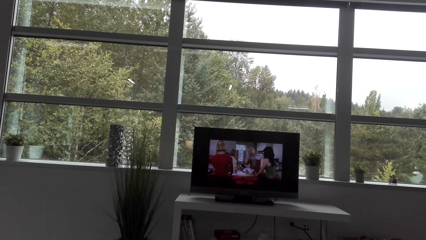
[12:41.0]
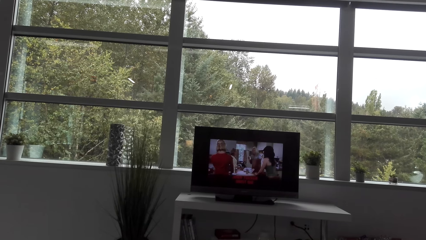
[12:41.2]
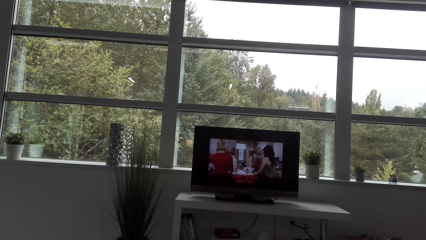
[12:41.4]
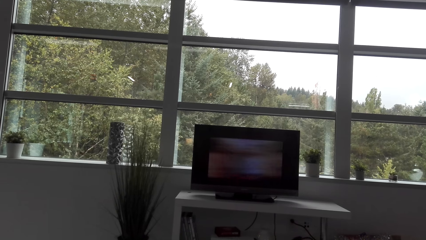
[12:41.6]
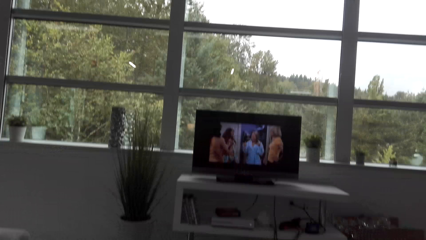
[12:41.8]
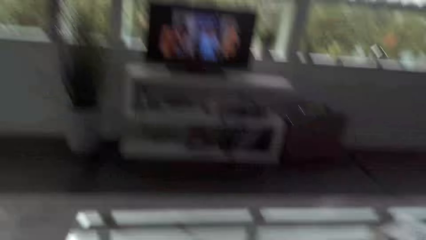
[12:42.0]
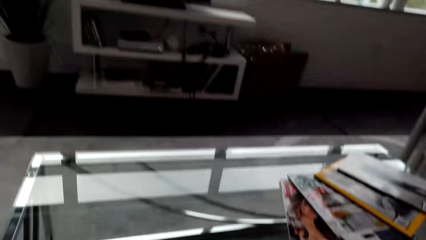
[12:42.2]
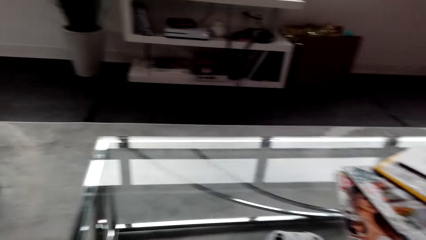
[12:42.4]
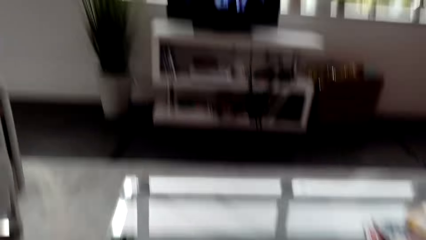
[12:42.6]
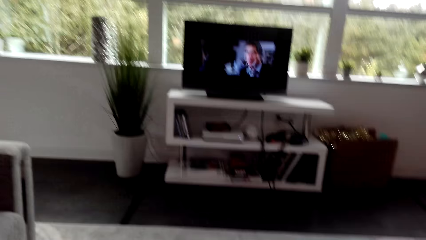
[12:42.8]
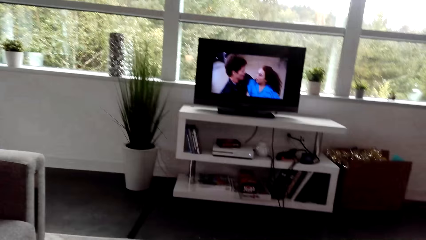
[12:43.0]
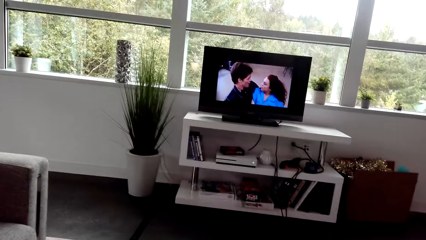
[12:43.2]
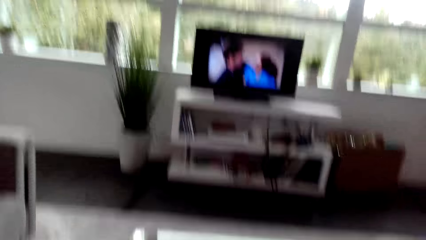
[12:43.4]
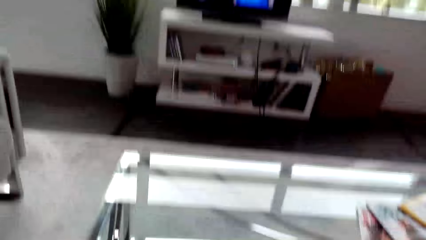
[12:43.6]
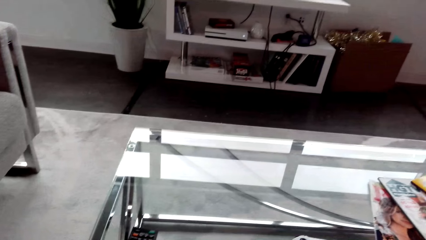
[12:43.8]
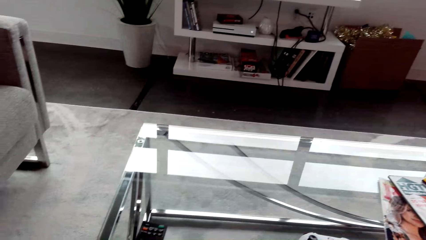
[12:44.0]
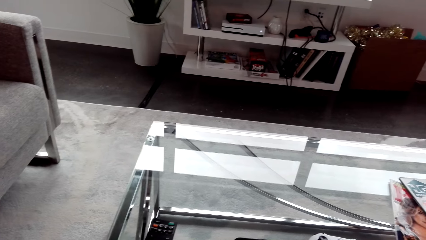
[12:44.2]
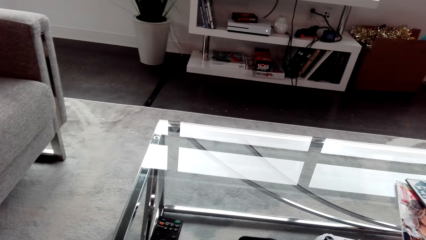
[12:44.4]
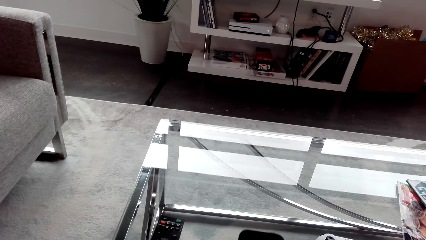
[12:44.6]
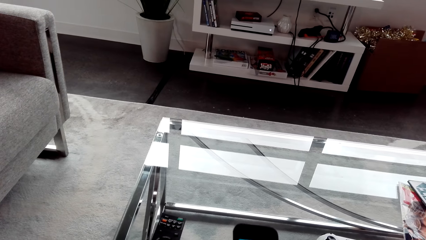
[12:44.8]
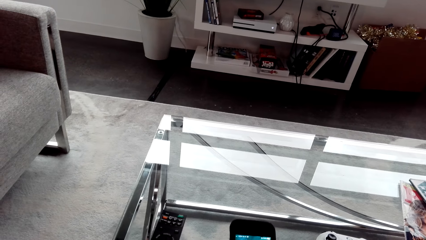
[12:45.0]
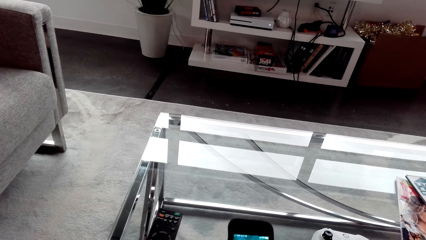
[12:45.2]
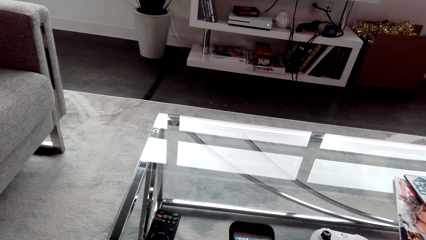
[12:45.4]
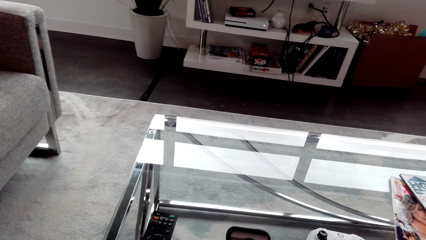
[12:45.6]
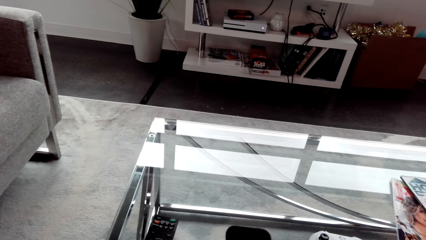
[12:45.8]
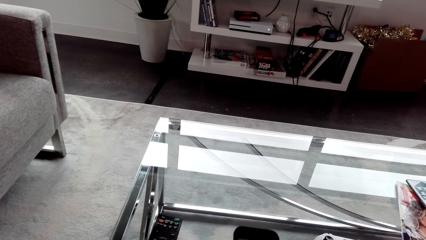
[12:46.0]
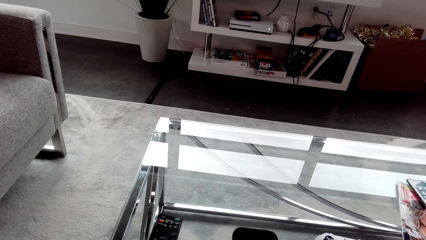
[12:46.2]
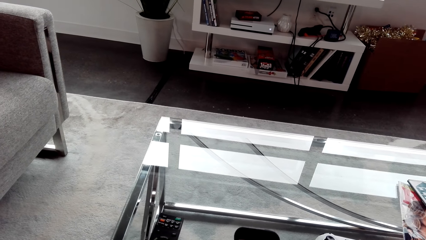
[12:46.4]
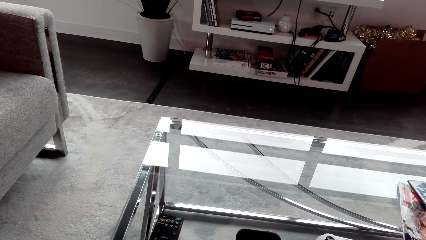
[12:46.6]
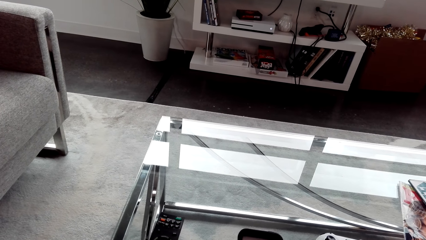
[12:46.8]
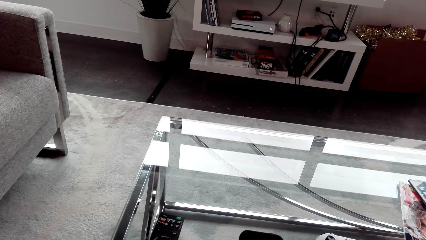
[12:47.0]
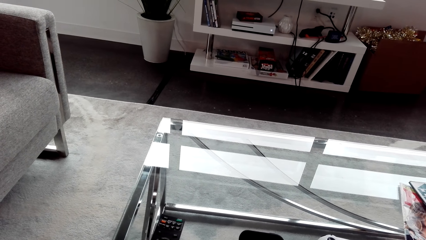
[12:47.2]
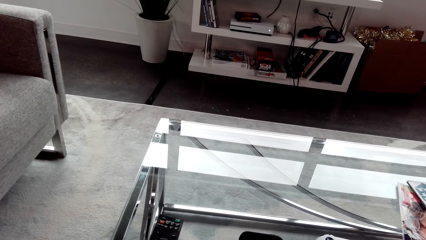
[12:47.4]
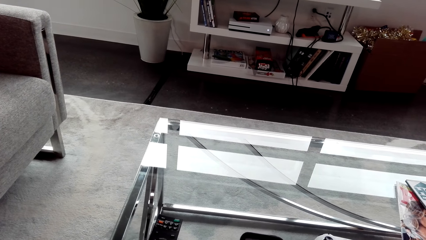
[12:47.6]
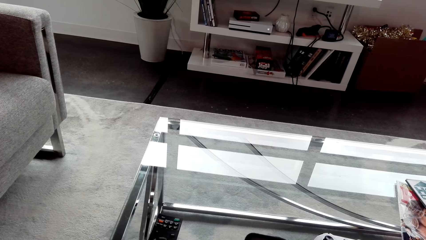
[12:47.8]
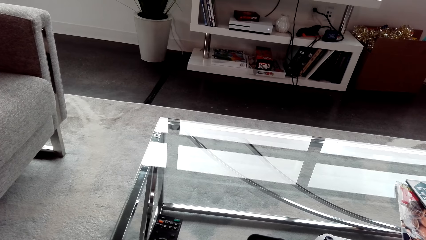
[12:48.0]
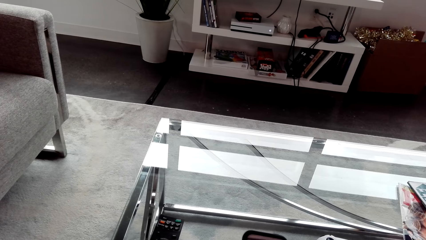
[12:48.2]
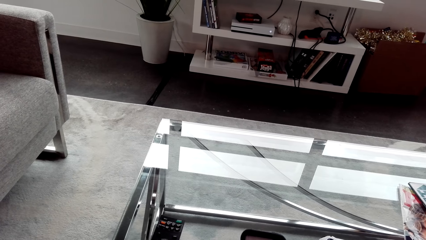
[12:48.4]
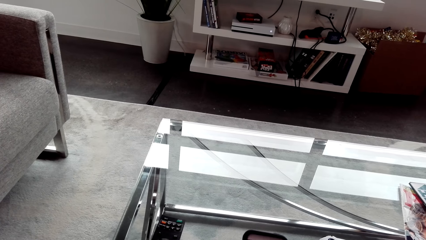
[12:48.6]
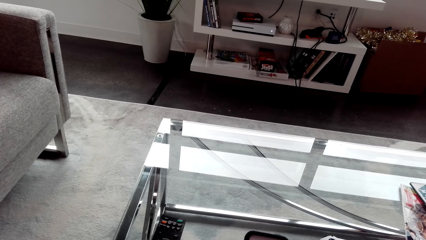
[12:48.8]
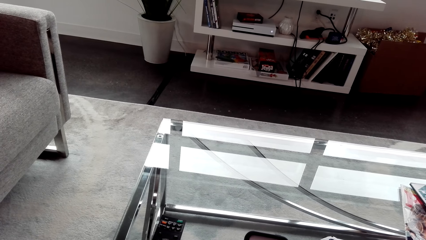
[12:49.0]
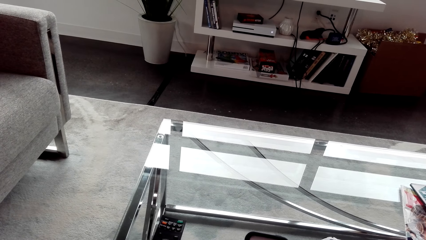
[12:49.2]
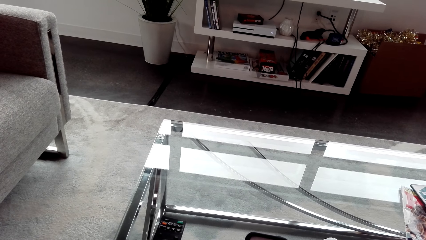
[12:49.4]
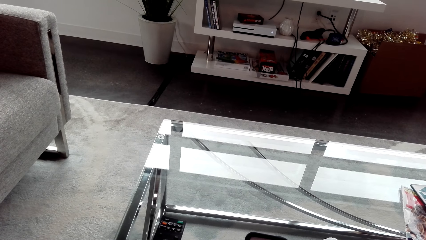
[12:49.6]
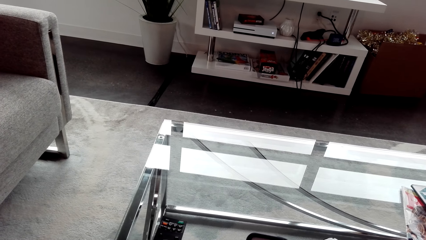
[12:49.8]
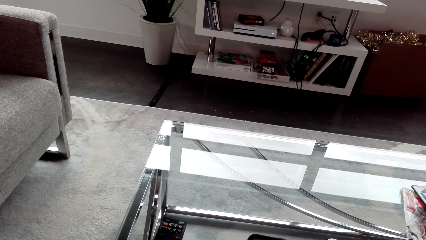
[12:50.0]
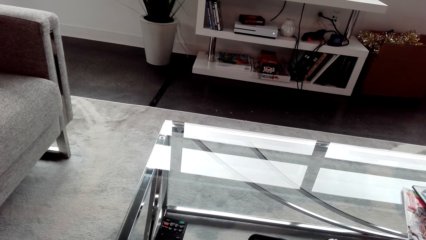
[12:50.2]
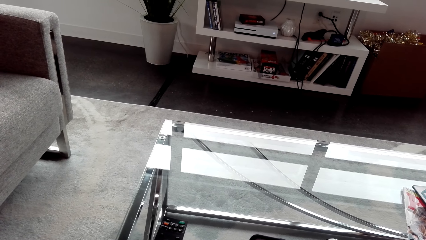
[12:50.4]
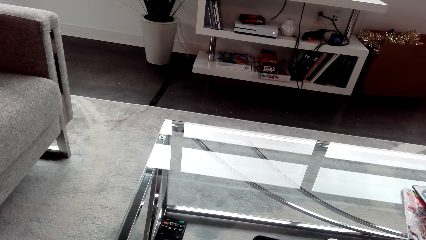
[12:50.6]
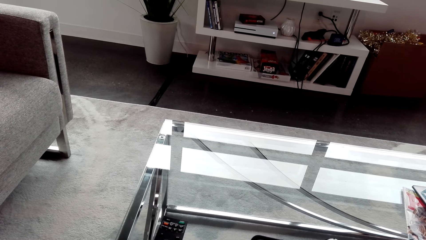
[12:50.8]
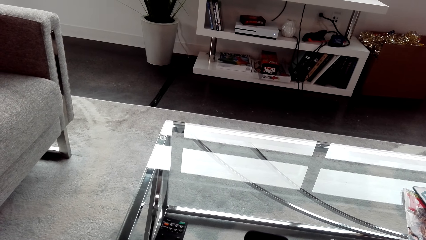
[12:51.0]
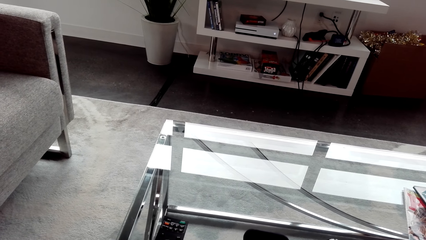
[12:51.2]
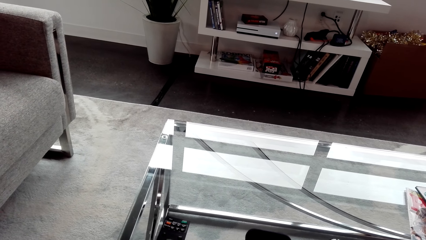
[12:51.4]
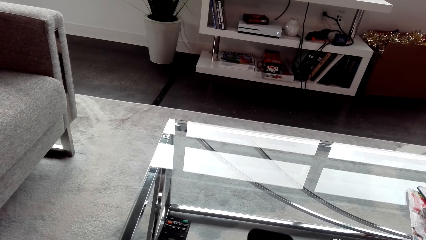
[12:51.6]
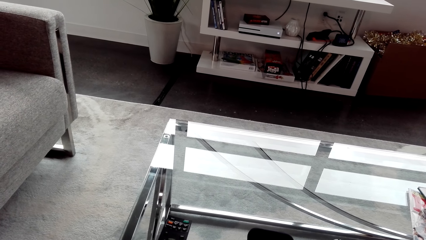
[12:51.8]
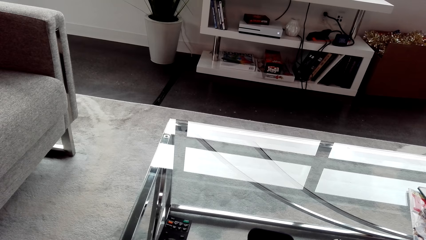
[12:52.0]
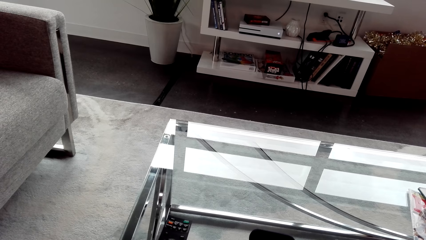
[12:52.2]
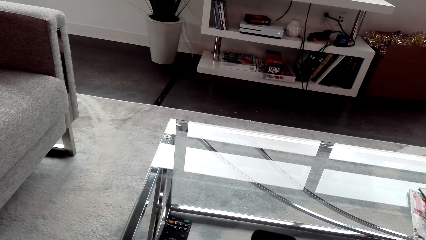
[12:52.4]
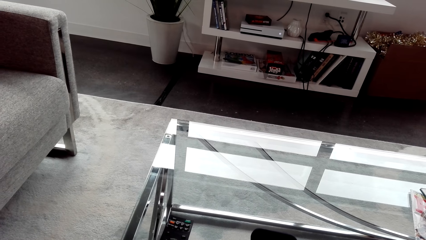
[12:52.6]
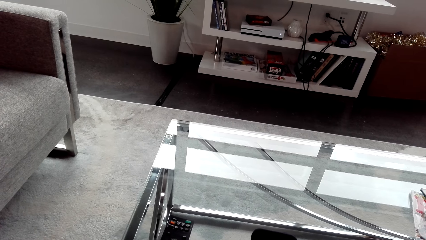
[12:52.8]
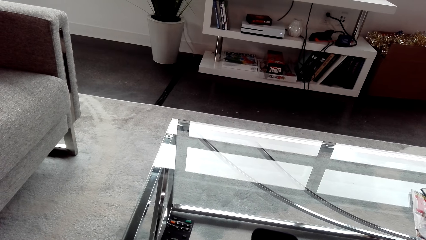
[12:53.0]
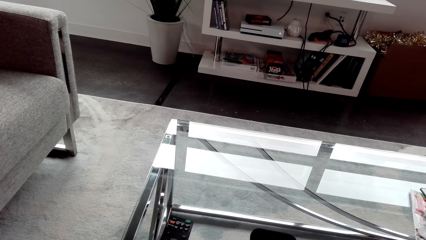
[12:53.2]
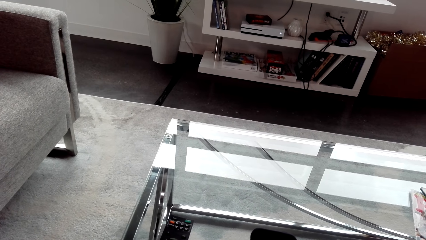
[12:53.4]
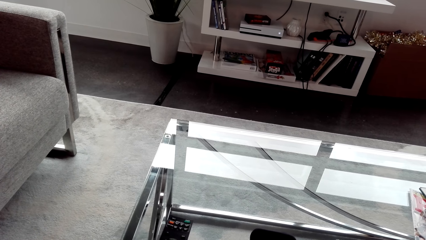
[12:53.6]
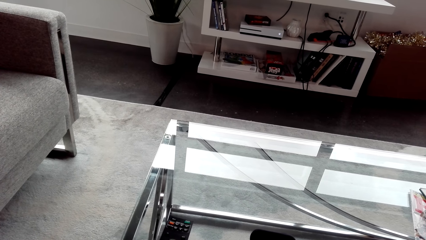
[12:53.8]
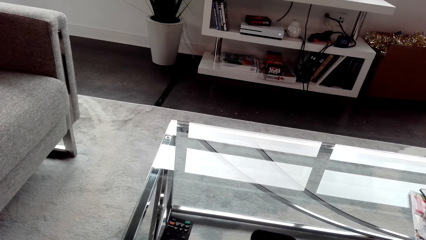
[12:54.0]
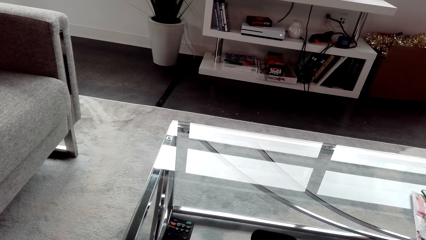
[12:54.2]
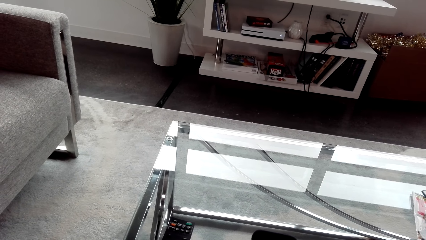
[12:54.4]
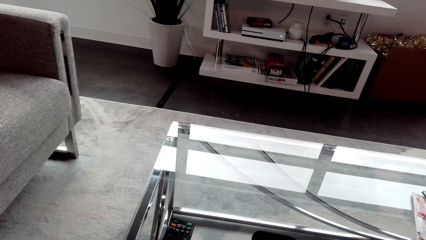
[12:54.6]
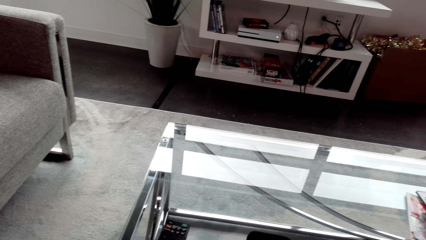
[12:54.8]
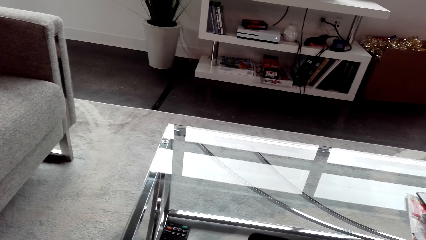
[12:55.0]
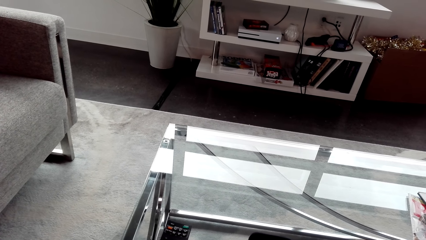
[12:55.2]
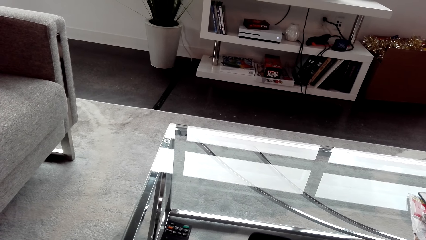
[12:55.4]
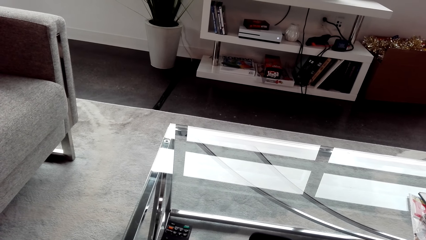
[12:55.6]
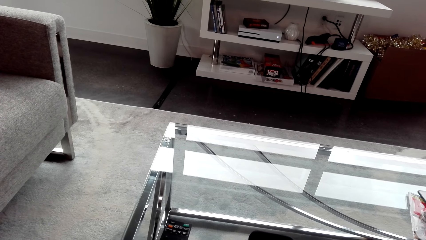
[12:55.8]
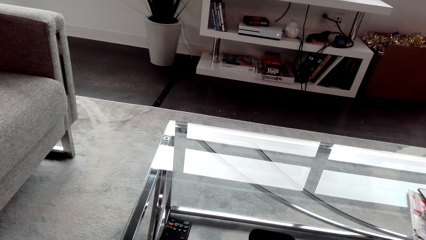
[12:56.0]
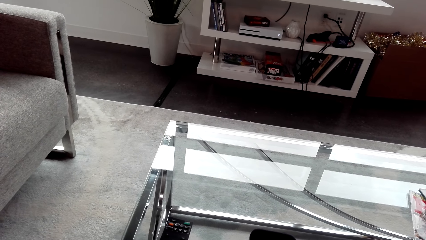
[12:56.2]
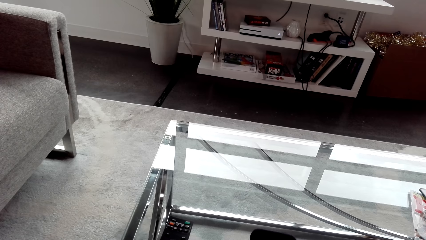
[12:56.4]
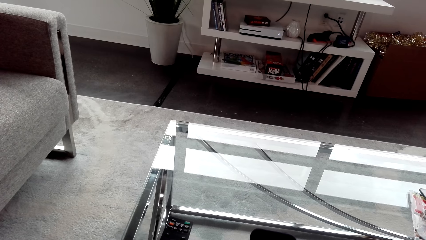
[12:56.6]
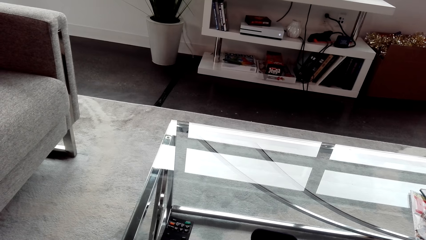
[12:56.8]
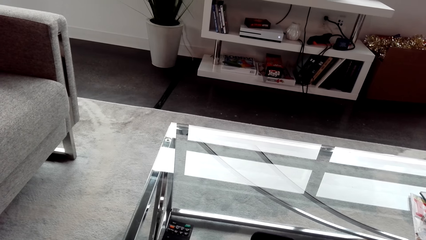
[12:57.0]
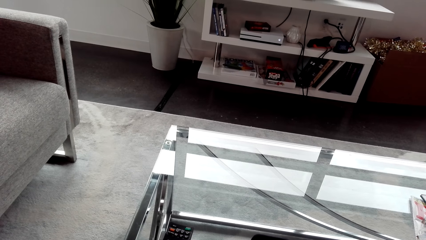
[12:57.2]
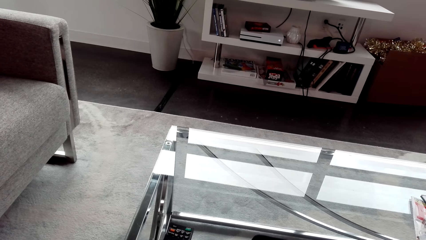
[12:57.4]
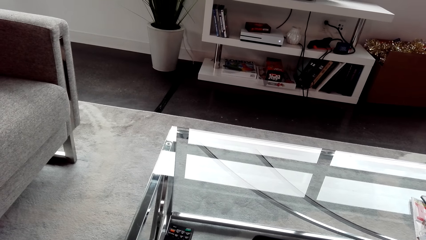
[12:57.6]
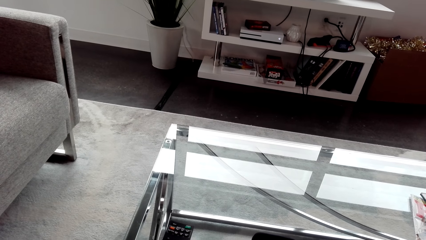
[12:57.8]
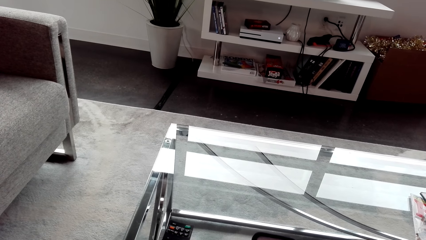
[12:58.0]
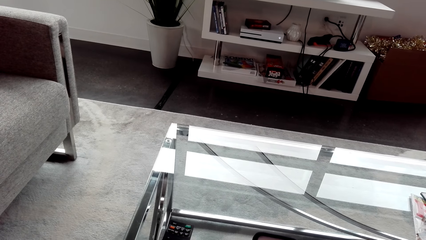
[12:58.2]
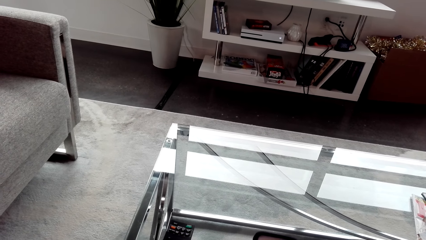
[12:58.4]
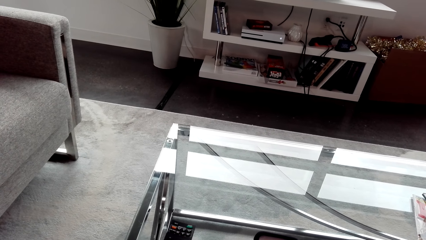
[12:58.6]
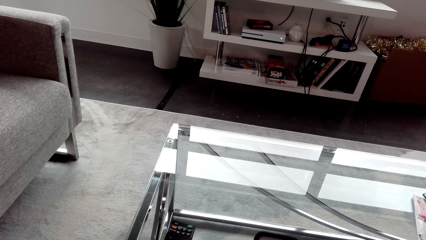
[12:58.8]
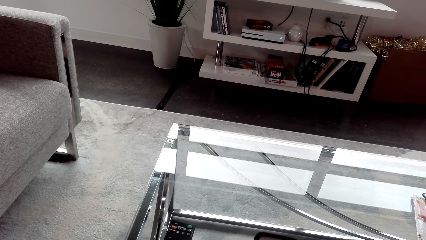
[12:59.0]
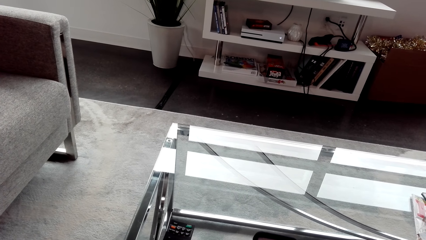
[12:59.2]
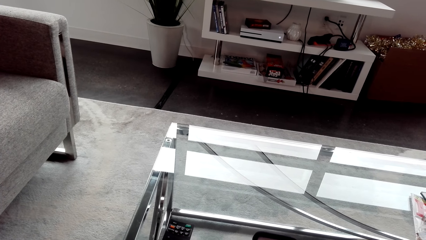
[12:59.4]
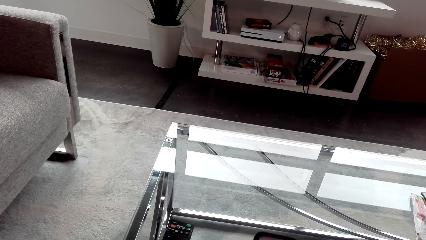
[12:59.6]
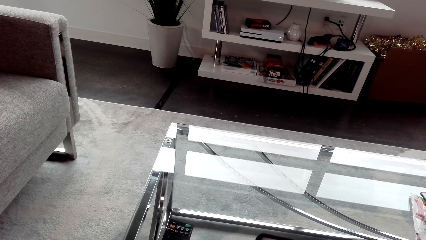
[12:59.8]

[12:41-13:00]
The camera wearer looks around. He uses his phone on the right hand. He scrolls through his phone.
